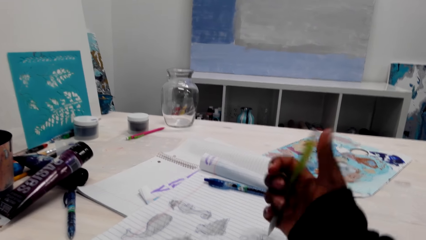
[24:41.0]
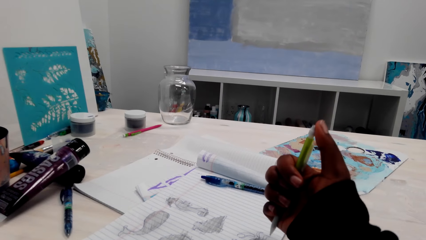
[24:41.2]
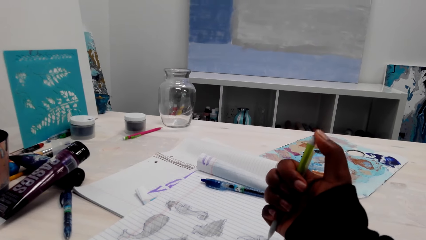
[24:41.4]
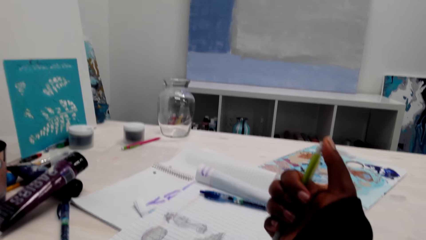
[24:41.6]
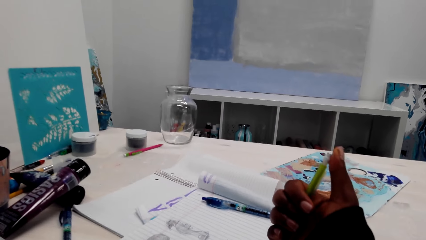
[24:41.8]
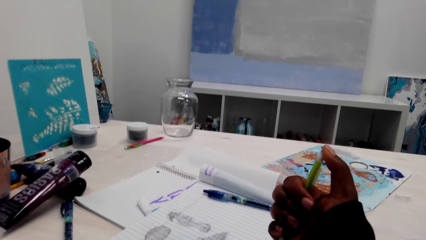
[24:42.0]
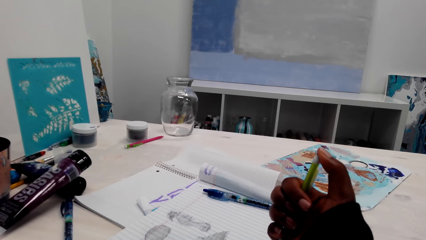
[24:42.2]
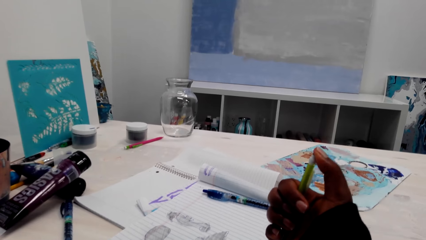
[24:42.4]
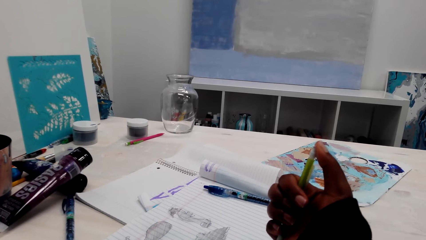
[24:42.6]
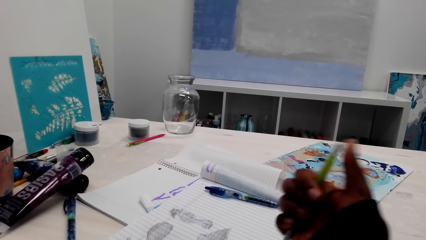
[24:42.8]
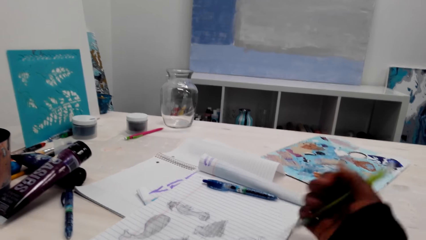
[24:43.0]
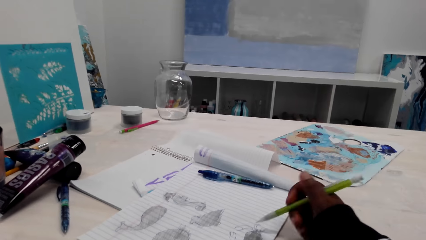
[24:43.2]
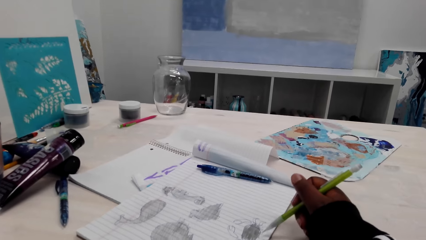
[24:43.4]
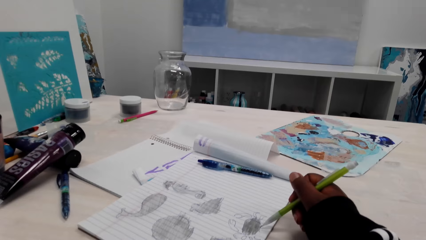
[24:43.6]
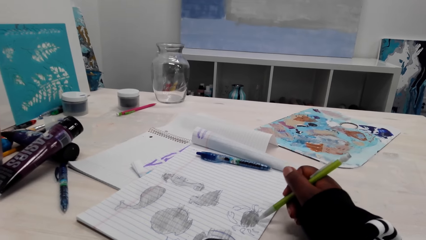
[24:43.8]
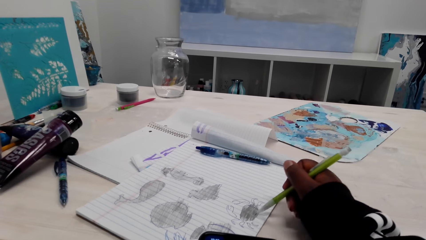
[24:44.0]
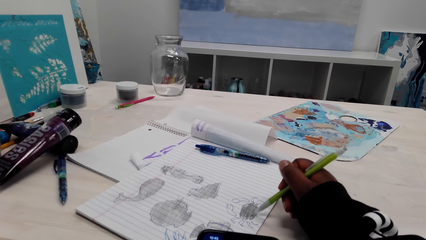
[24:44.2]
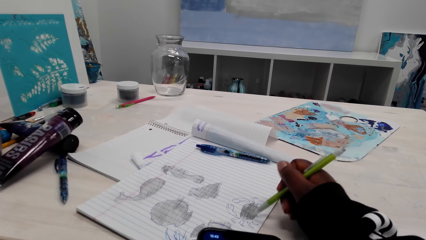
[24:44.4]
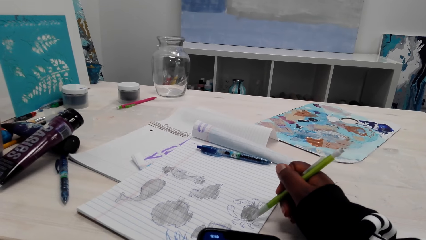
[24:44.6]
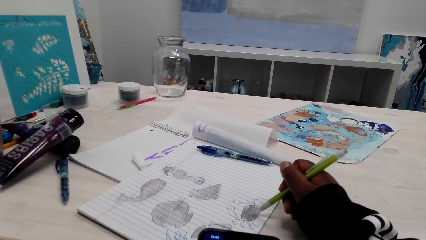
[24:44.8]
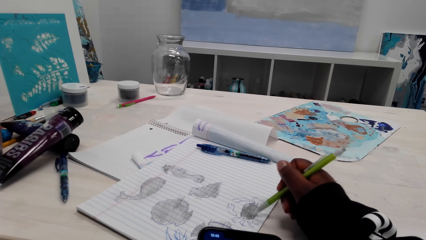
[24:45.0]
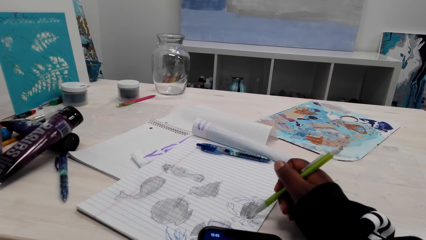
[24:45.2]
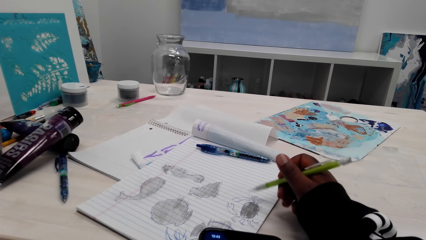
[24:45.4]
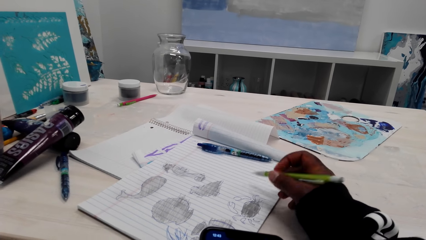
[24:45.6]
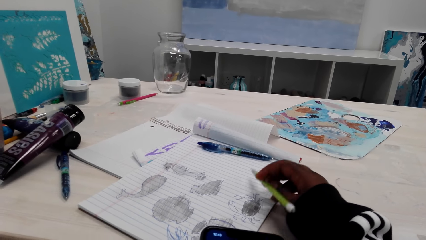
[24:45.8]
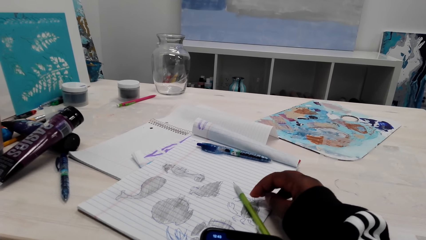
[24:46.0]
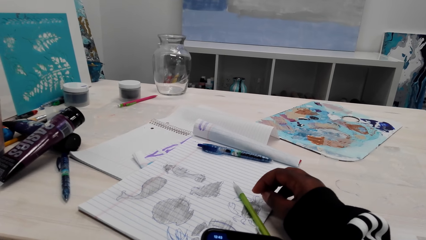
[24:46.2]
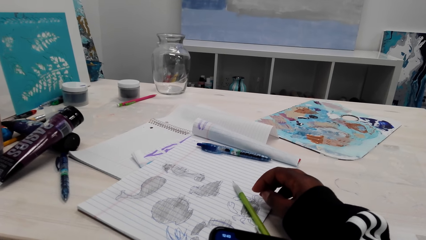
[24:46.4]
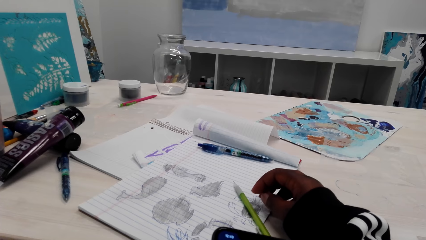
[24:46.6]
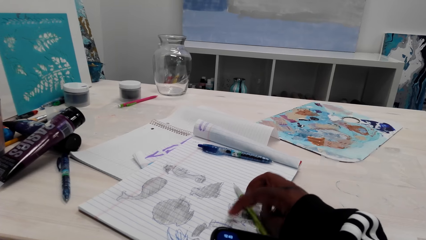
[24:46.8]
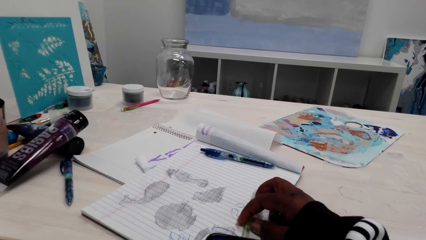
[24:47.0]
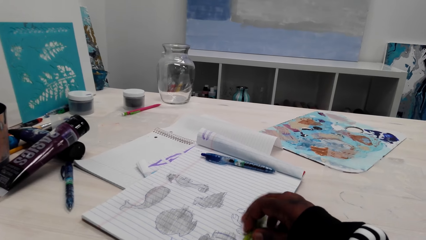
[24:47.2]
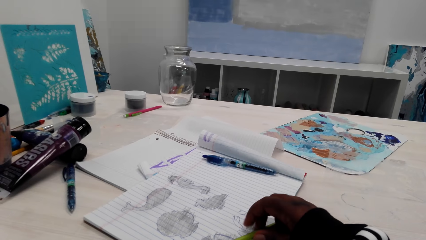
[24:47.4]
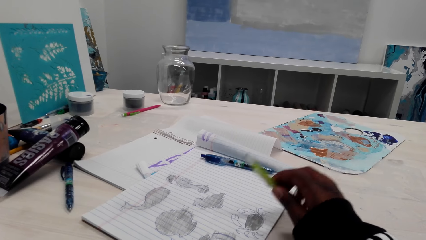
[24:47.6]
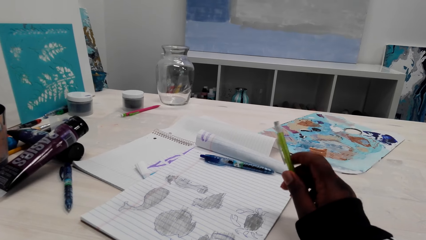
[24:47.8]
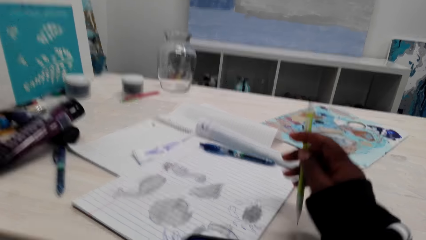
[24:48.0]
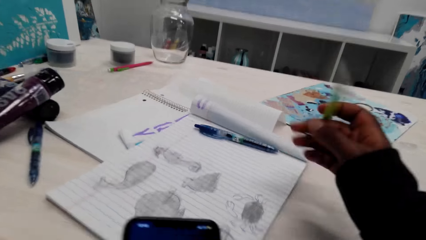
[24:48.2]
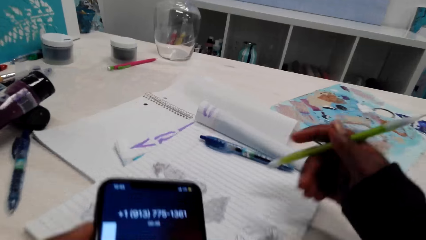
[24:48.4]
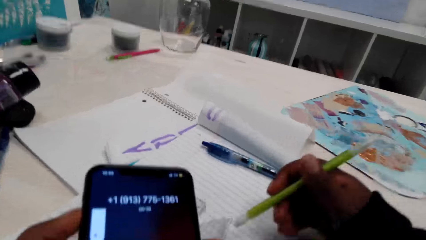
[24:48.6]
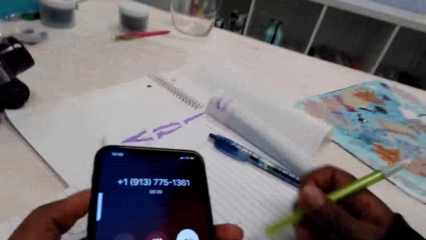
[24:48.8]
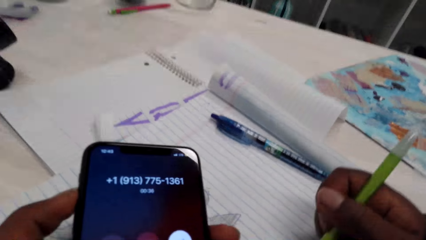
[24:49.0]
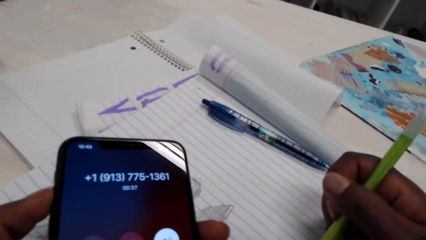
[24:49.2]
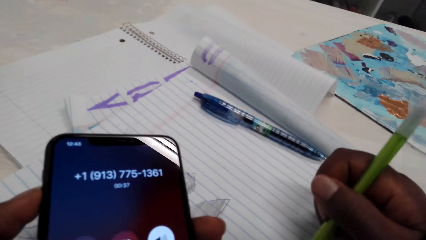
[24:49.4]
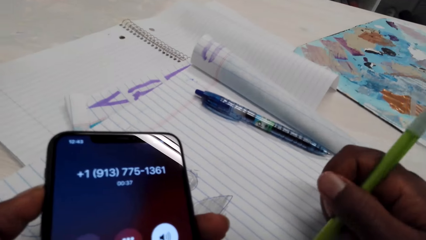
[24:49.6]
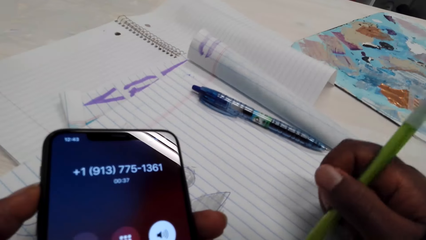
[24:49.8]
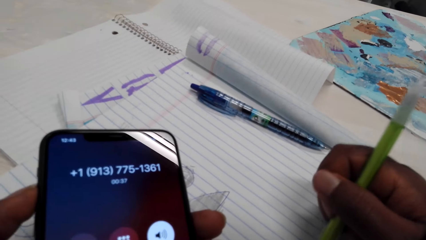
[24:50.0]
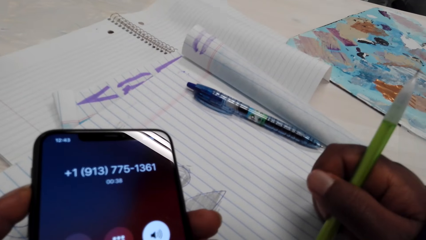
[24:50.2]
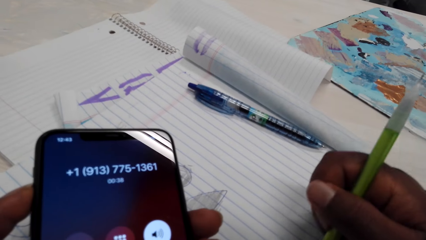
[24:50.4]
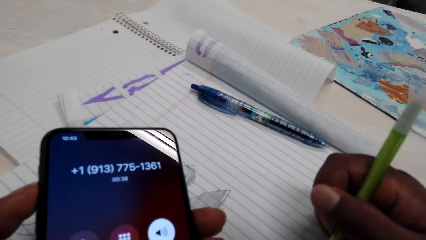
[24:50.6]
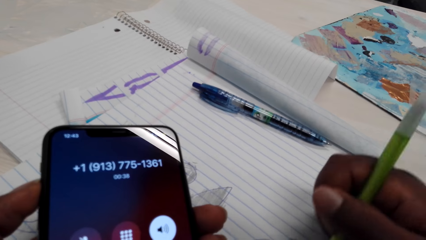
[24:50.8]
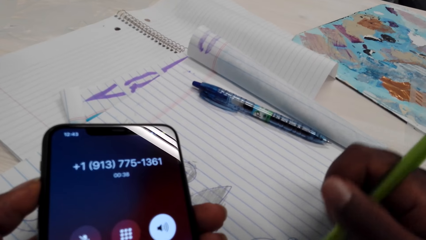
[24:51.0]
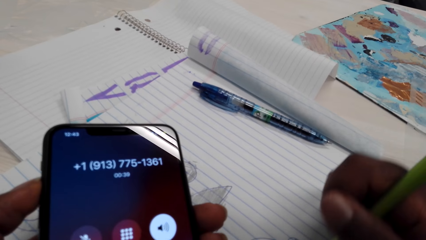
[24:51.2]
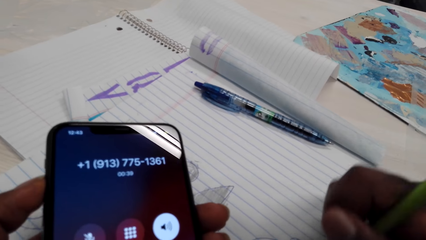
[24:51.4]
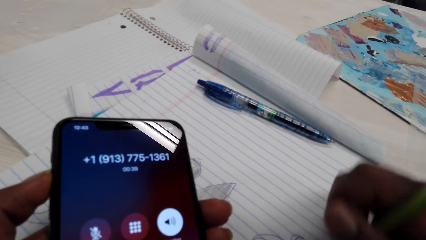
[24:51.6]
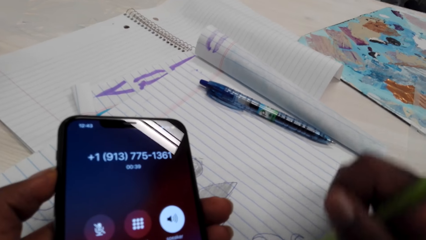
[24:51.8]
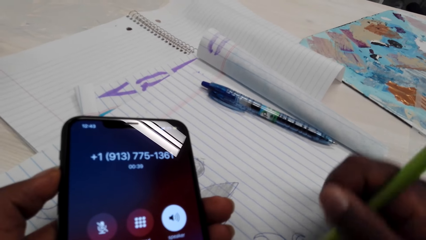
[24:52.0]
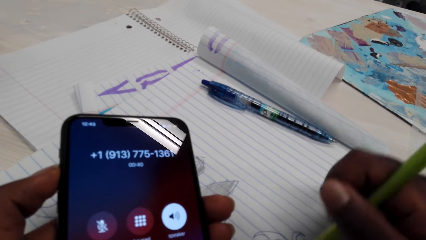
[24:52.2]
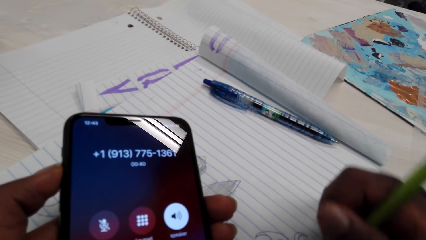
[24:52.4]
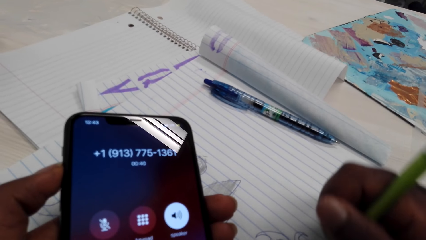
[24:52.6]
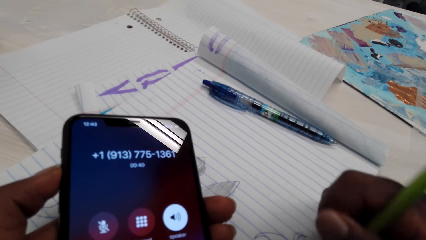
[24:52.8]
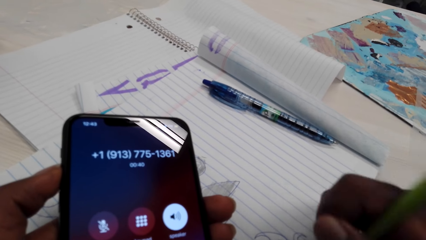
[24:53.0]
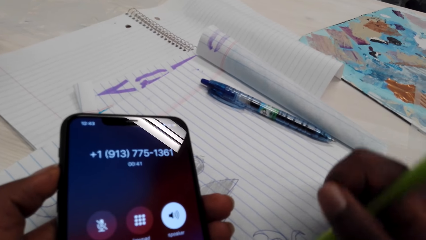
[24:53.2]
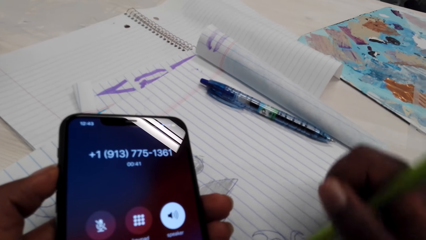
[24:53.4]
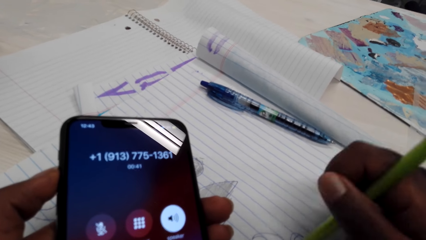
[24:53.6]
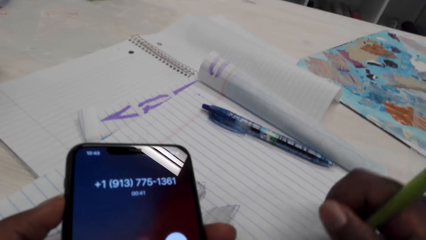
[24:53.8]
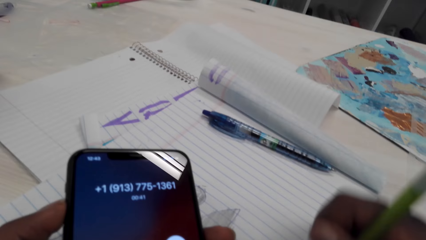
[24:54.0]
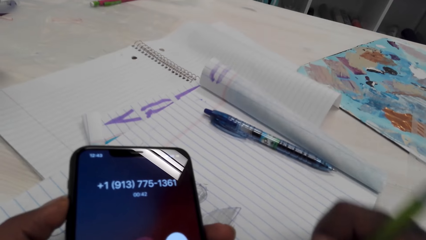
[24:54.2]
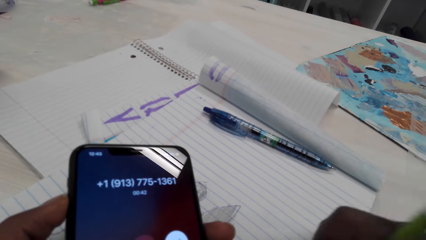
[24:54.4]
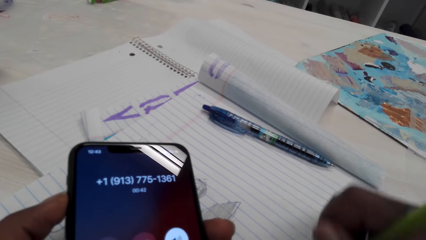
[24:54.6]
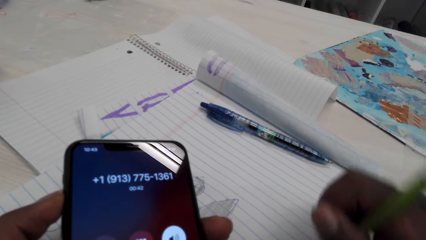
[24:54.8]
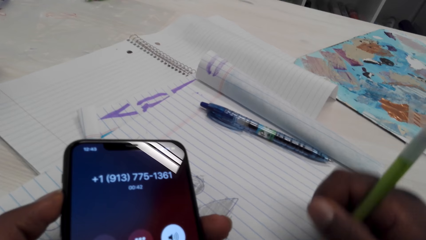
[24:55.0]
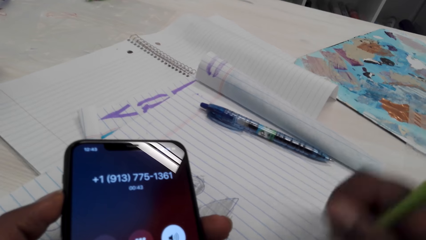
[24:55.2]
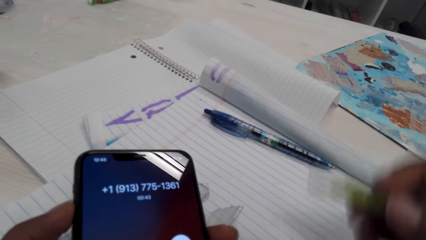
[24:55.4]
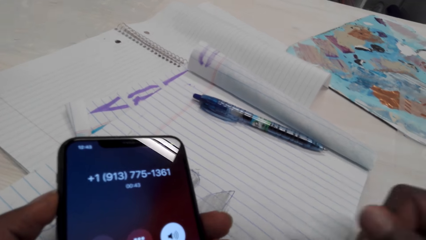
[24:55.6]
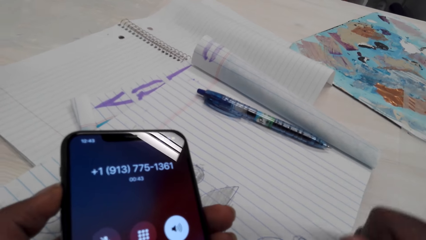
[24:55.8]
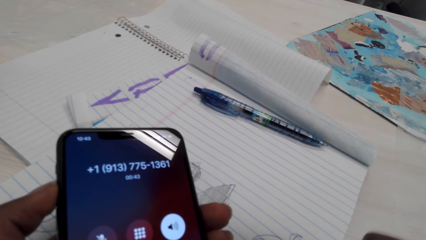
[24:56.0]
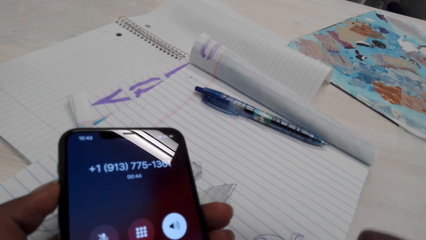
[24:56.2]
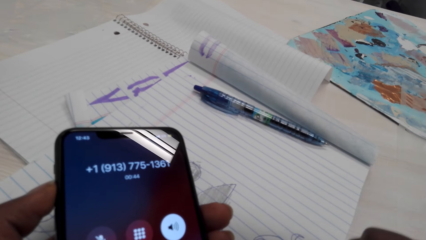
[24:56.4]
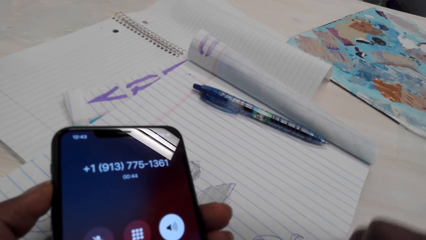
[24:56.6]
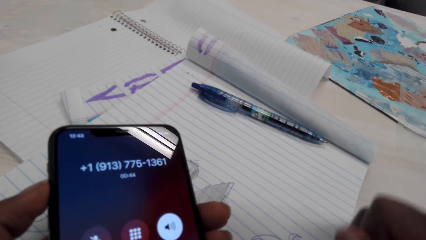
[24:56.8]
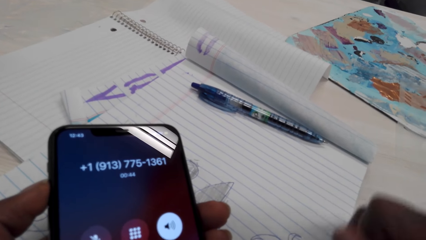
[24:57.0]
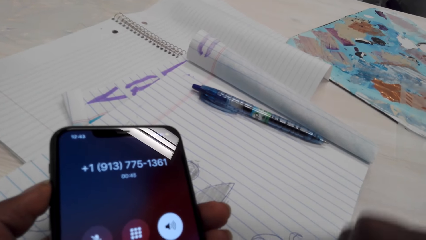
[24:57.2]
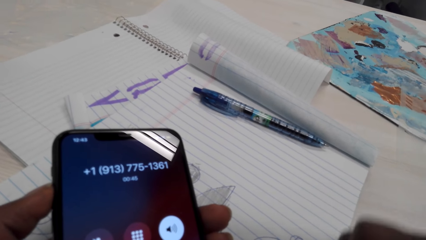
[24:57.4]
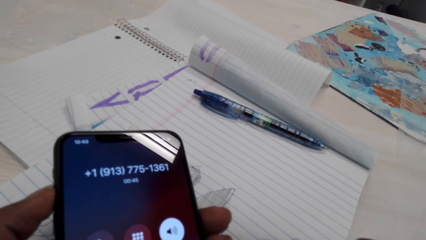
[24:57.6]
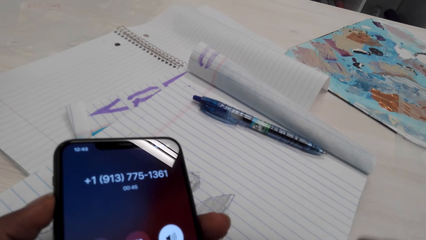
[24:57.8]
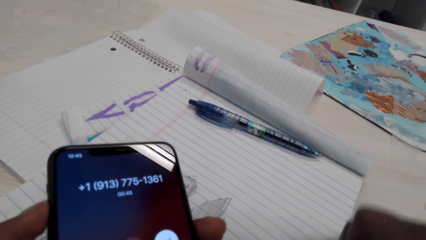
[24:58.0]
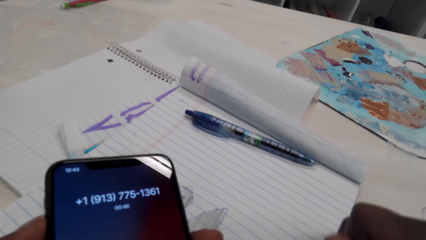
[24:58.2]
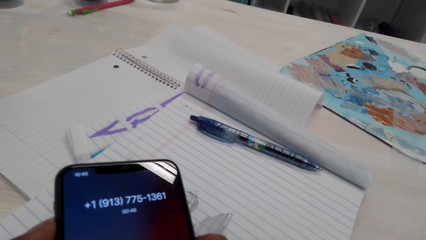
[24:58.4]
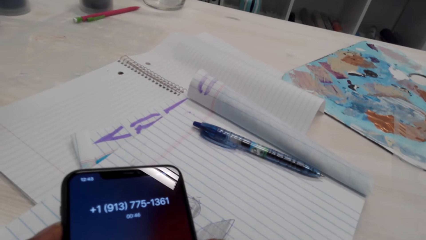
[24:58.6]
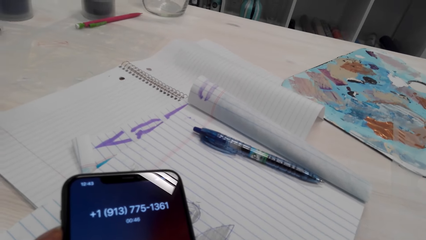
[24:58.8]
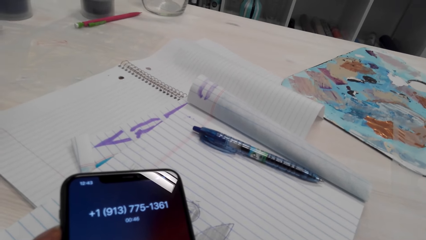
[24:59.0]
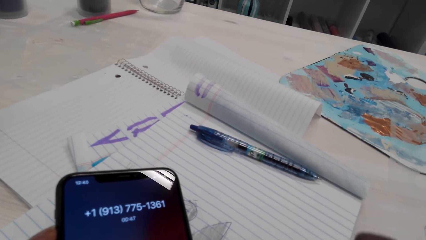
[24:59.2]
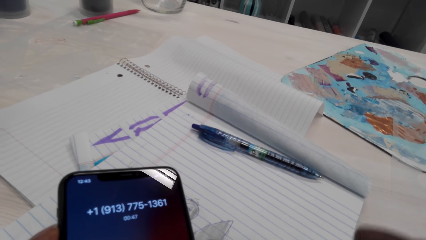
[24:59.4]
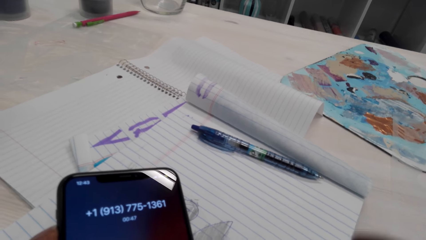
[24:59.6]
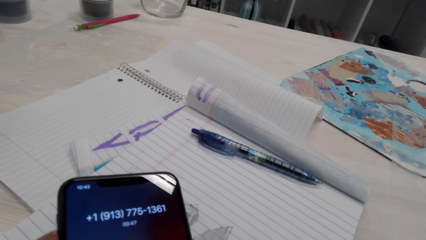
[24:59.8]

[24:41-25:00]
The camera wearer stares at the pencil and exchanges the writing material of the pencil. They shade a drawing. They place the pencil down, pick up the pencil, and use the phone. They shade the drawings. They use the phone.
